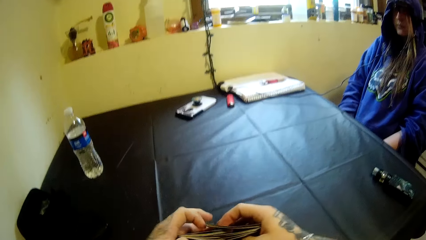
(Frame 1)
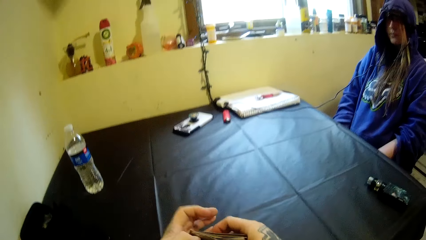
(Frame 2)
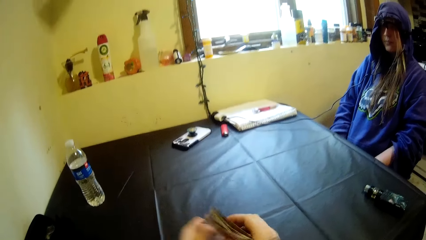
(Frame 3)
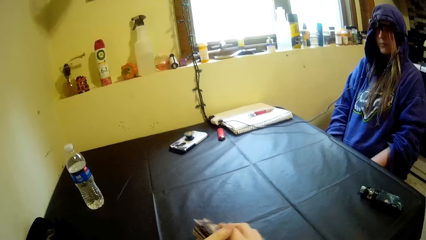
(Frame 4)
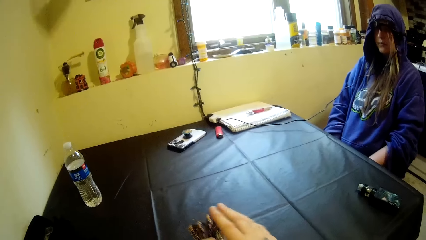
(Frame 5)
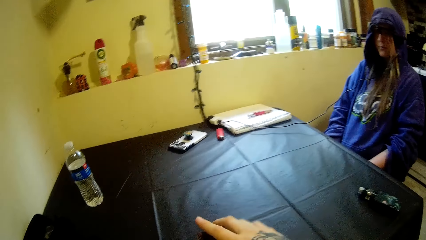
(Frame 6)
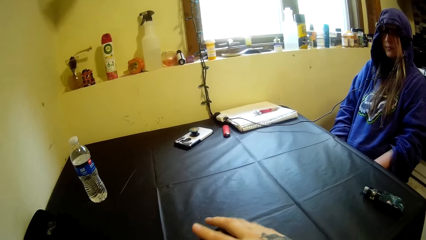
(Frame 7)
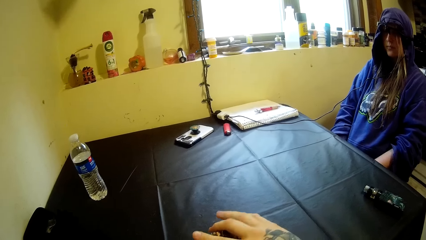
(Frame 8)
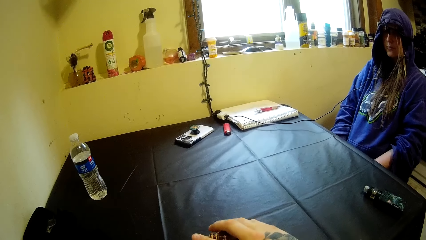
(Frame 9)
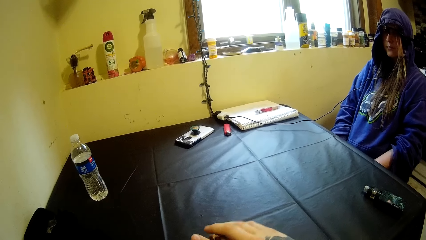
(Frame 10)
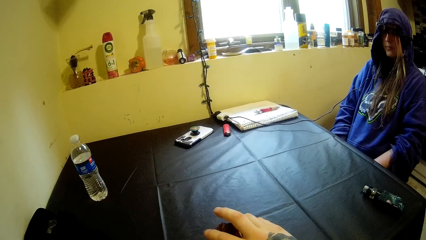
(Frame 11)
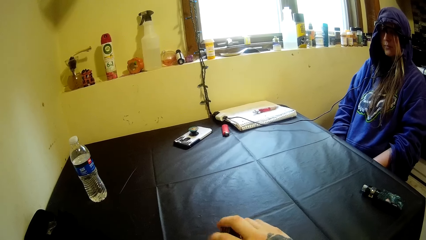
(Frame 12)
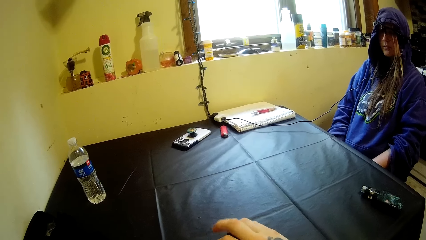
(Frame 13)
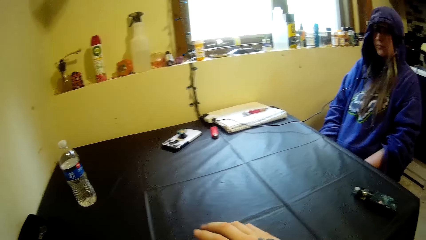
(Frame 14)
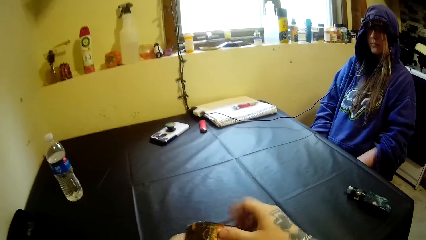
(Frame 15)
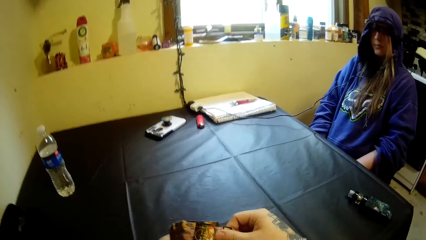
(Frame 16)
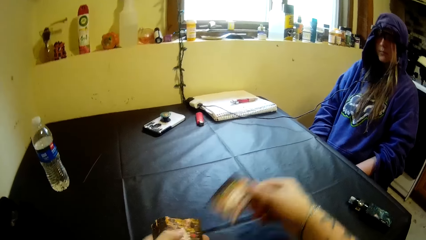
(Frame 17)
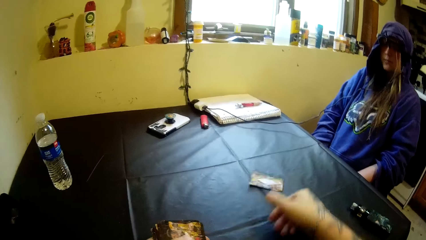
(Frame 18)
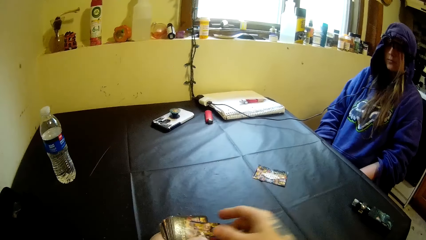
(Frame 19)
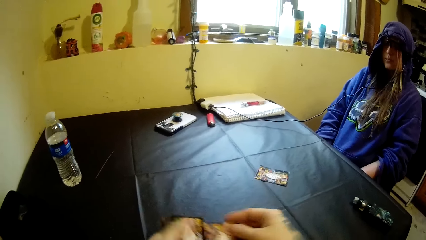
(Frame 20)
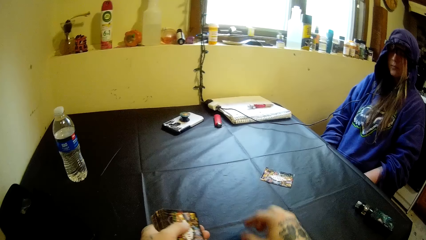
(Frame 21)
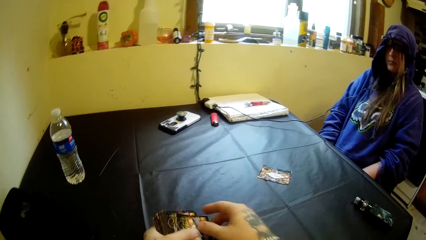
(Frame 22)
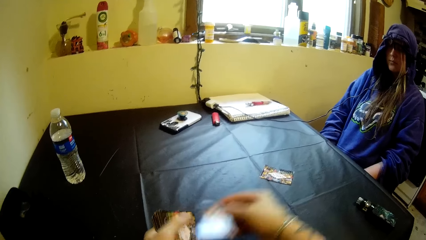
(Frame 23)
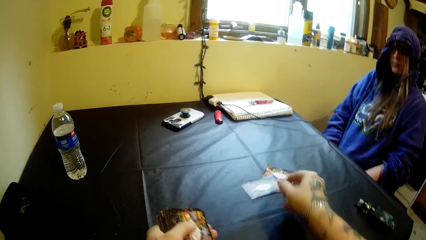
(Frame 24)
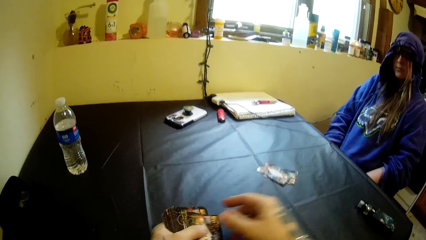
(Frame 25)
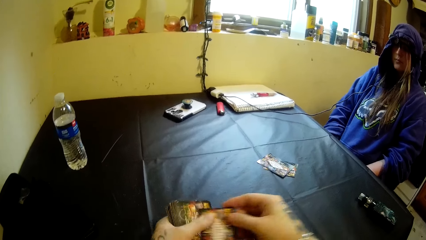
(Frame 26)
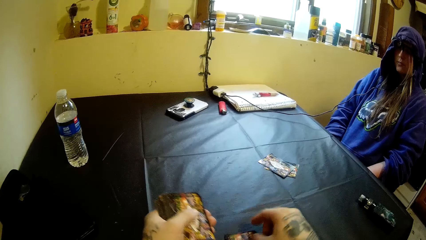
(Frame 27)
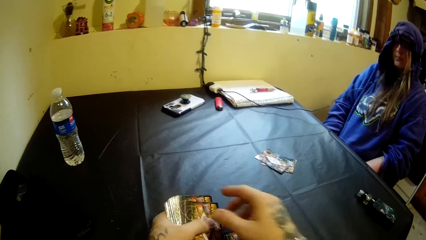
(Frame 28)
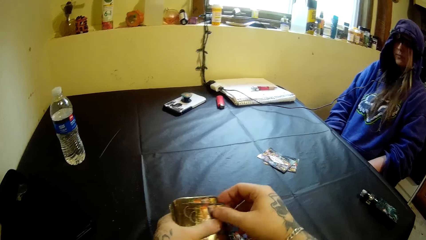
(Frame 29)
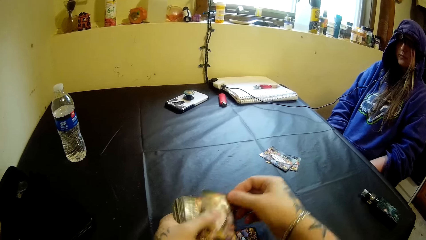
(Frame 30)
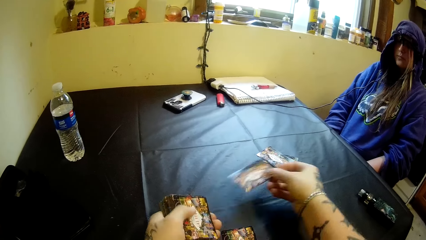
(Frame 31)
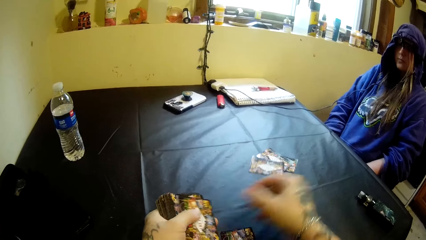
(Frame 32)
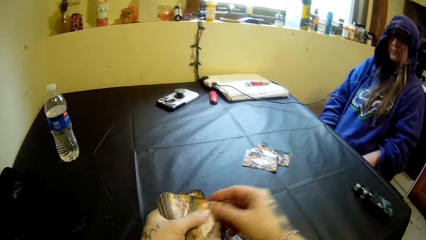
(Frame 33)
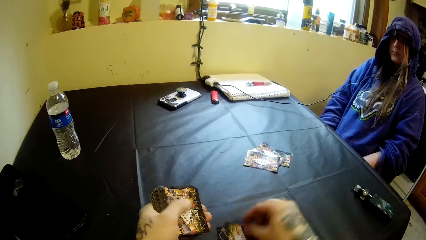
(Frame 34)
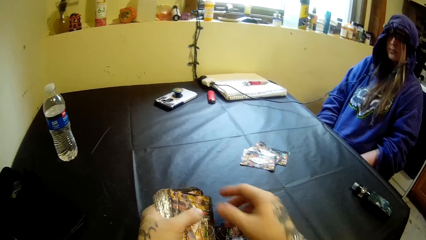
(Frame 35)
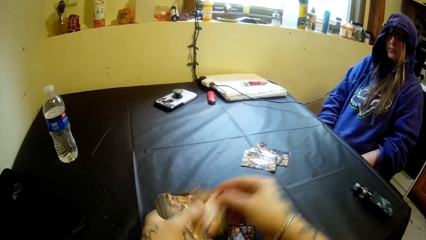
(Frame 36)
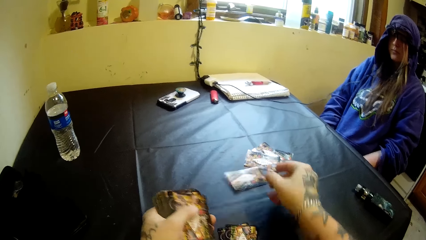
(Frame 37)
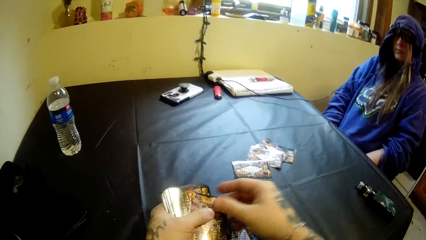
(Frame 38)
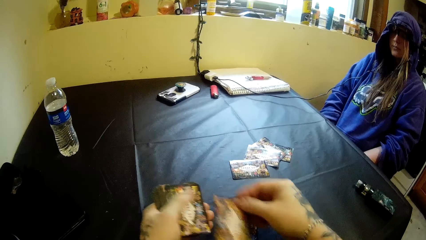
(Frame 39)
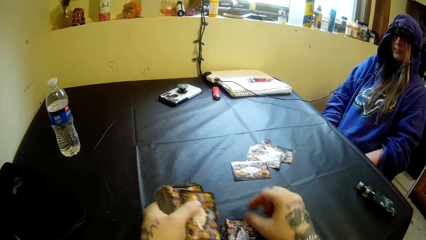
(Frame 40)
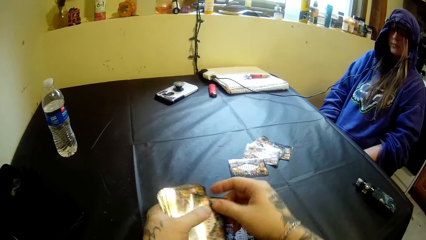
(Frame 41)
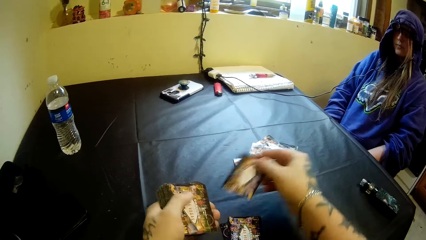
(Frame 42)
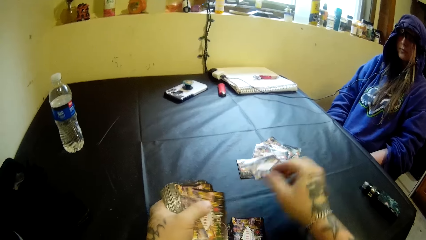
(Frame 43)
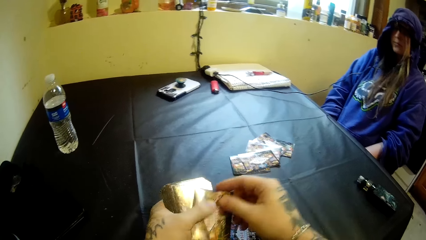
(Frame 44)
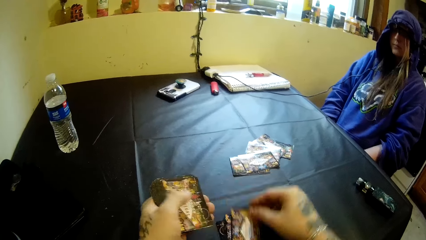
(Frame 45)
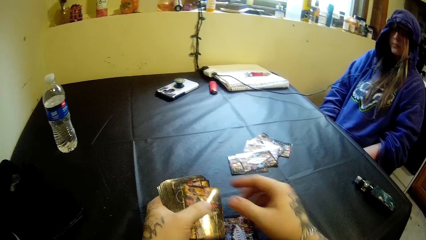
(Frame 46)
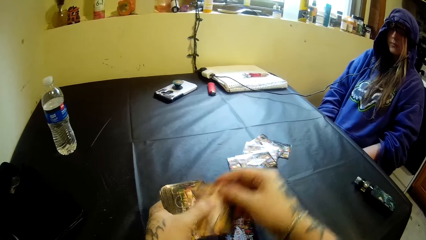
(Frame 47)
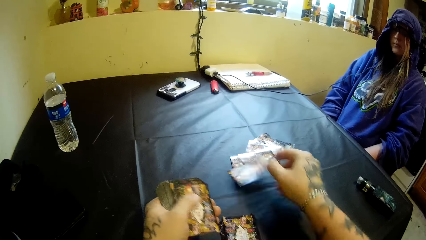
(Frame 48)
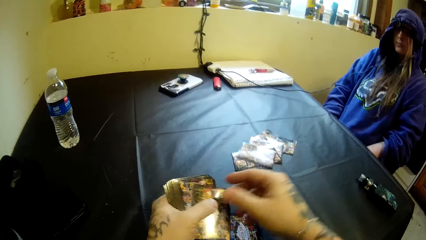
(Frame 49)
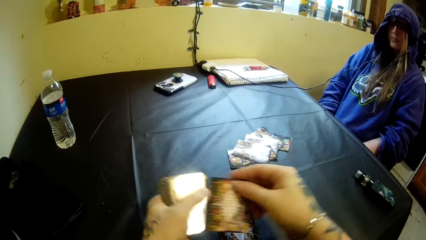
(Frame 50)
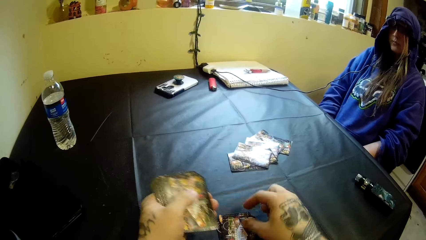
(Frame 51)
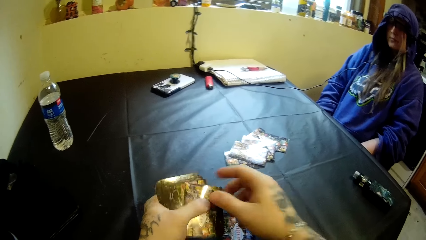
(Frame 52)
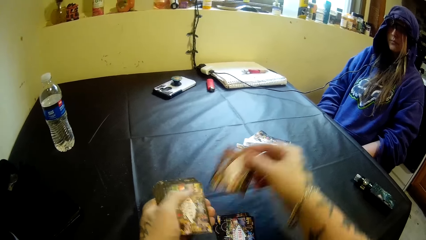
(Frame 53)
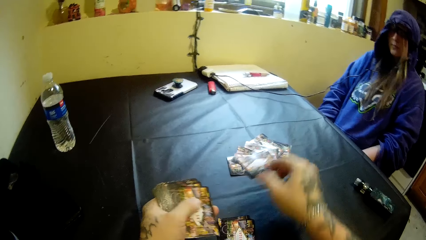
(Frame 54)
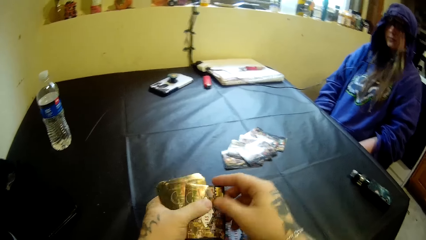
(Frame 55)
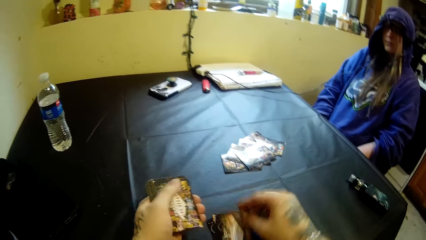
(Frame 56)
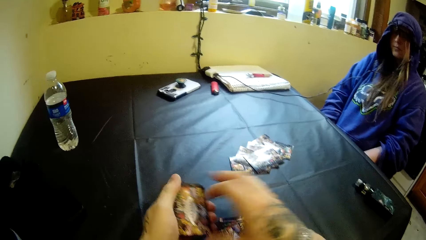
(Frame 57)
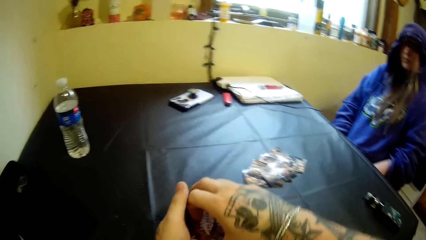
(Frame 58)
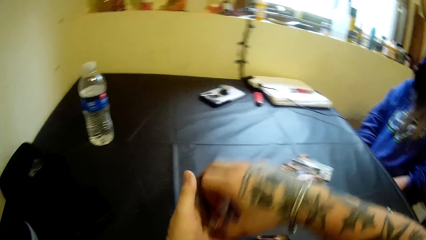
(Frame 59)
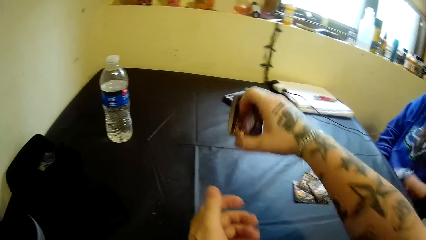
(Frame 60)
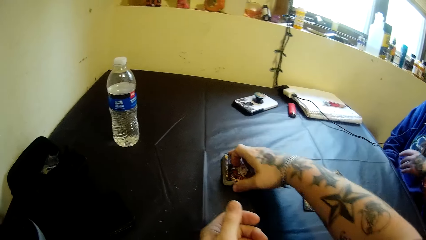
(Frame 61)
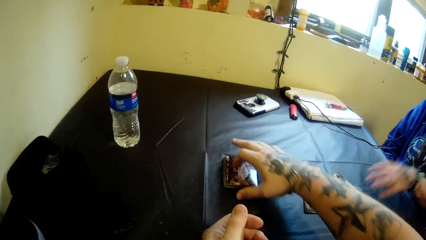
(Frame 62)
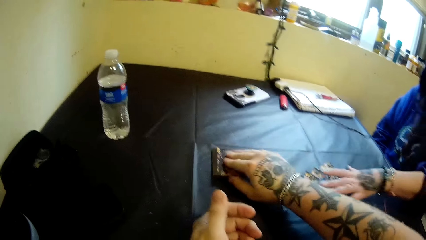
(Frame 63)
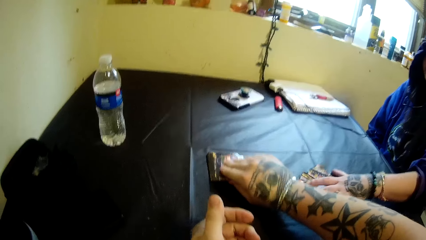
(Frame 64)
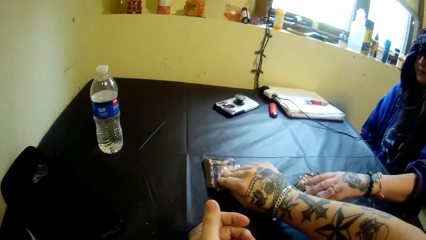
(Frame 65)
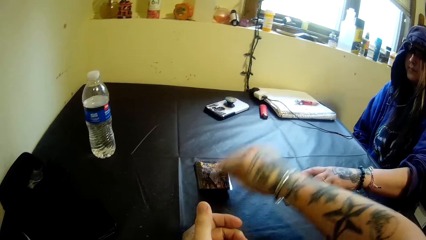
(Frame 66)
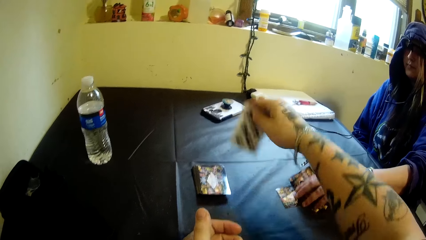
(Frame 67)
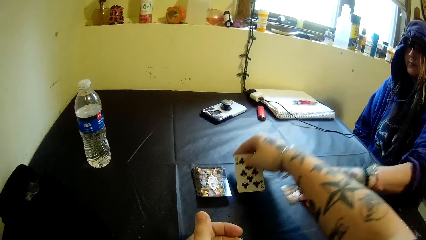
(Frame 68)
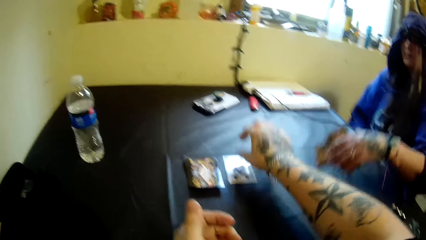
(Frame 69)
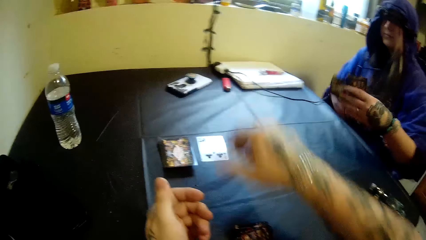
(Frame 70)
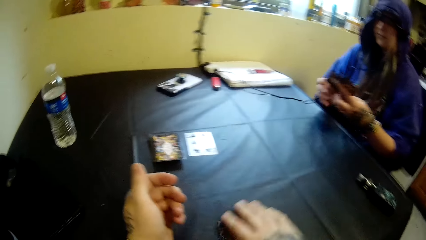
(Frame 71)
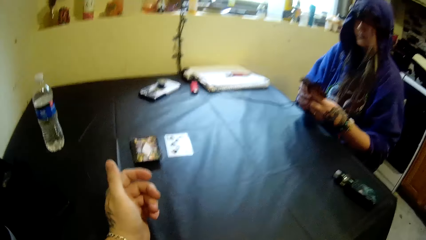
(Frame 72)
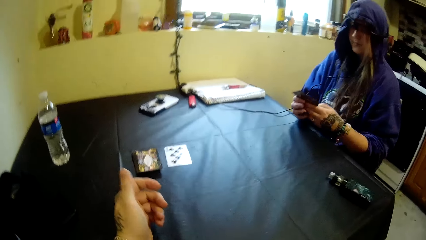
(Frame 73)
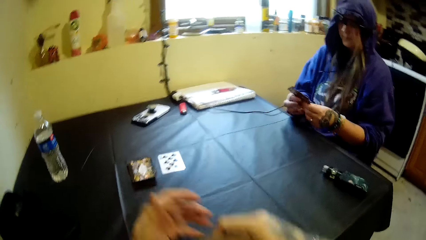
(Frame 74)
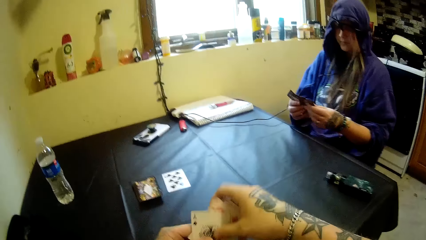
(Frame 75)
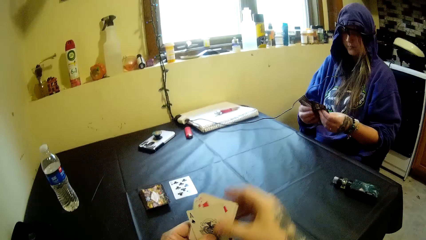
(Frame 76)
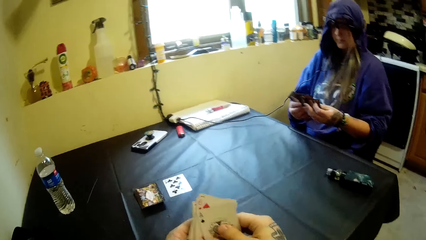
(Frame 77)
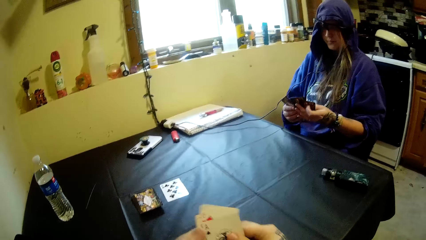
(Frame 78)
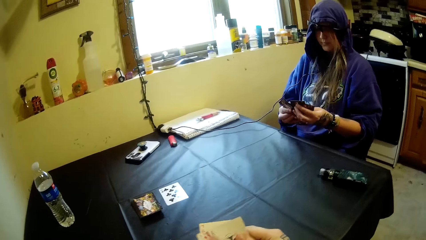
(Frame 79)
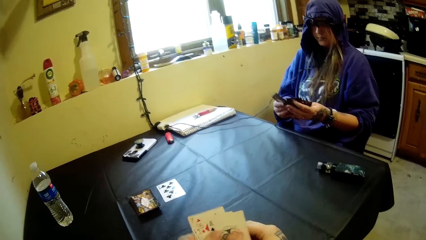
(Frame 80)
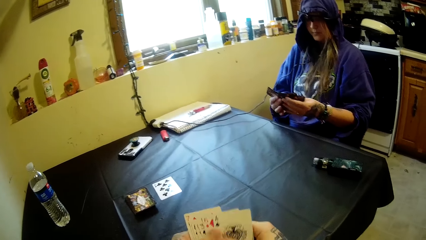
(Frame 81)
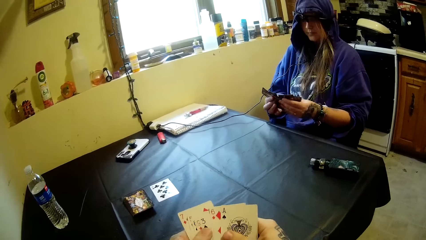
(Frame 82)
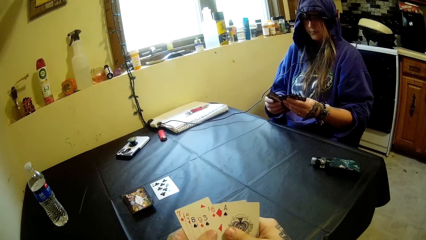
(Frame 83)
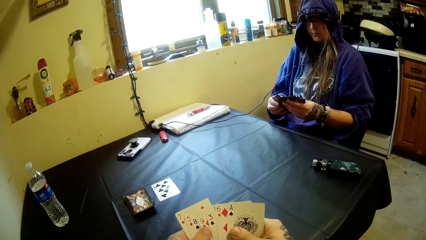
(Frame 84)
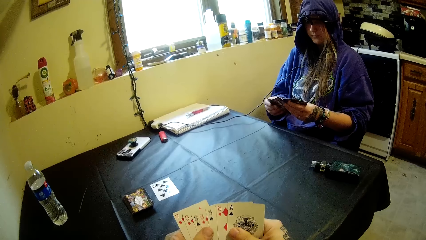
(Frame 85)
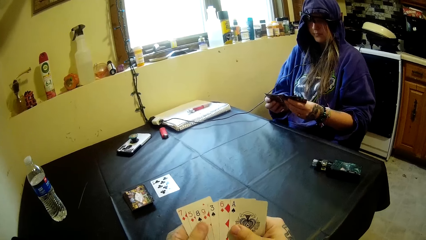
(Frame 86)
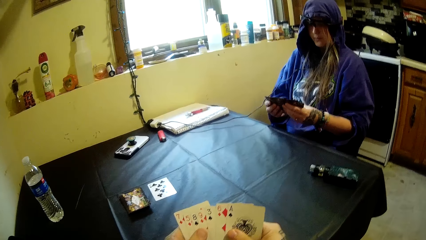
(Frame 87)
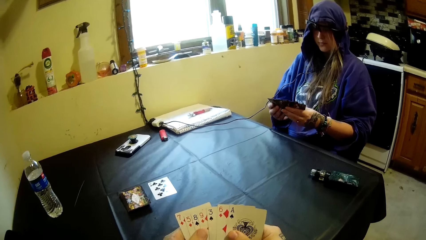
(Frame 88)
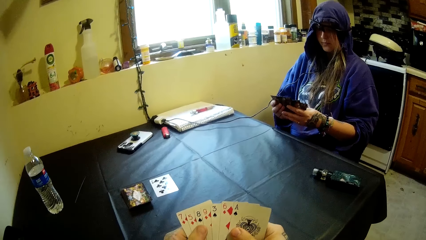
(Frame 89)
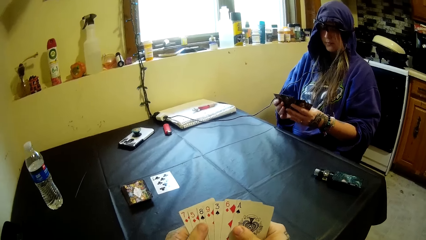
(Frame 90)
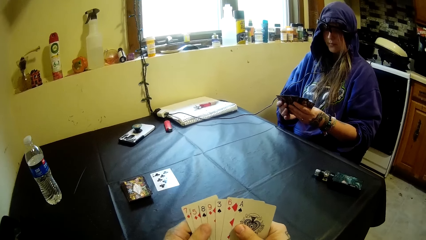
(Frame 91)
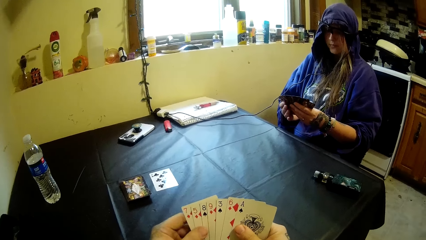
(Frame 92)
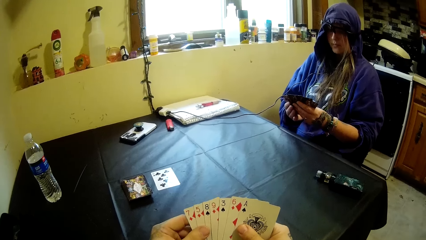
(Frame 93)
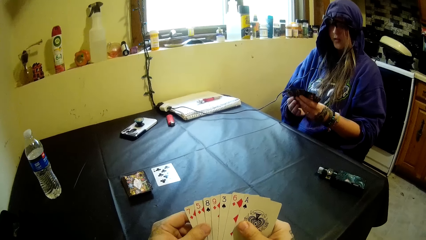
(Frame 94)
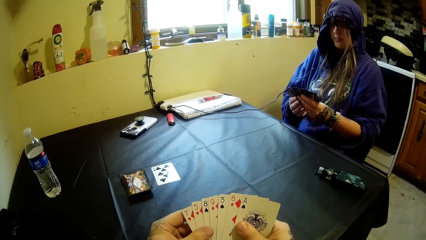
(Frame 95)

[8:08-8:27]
The camera wearer deals cards on the table. They put a card down repeatedly. They pick up the cards from the left hand and put the cards down. The woman picks up the cards. The camera wearer picks up a card and lays the card on the table. They compare the cards. The woman compares the cards.
